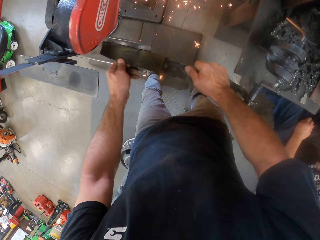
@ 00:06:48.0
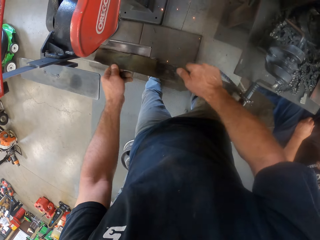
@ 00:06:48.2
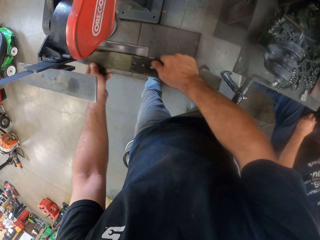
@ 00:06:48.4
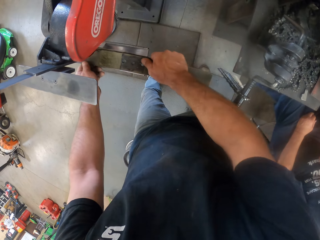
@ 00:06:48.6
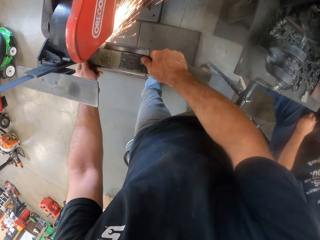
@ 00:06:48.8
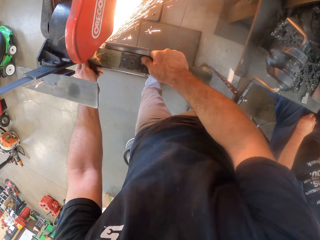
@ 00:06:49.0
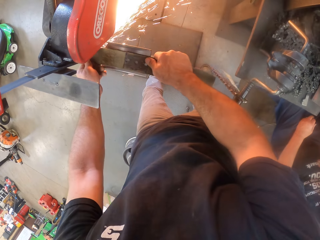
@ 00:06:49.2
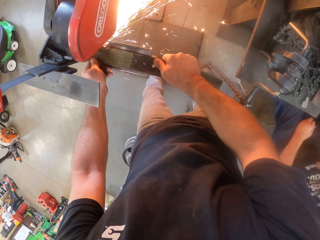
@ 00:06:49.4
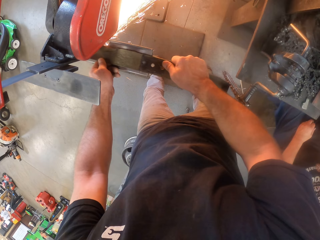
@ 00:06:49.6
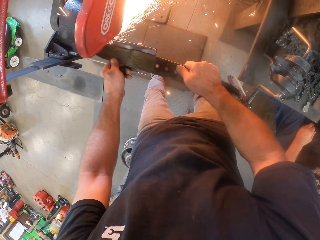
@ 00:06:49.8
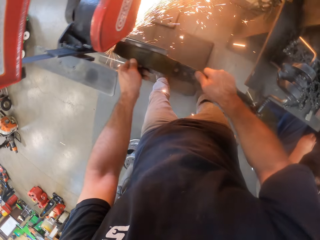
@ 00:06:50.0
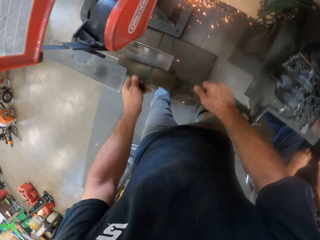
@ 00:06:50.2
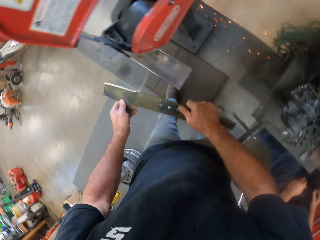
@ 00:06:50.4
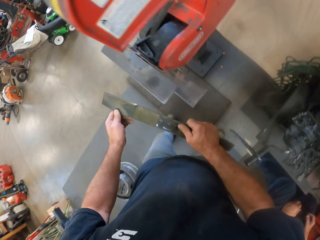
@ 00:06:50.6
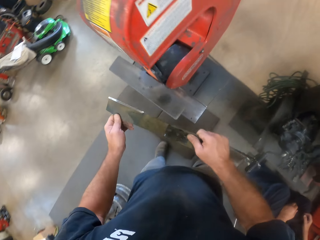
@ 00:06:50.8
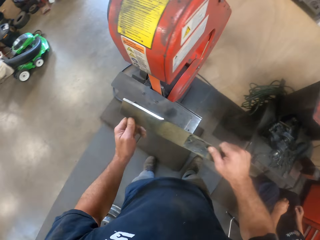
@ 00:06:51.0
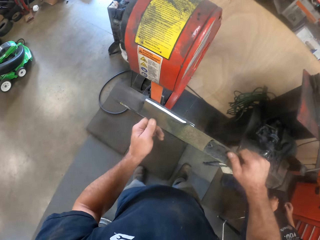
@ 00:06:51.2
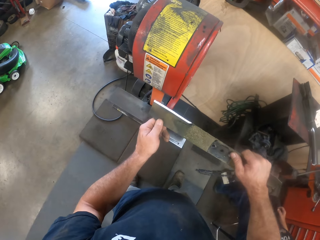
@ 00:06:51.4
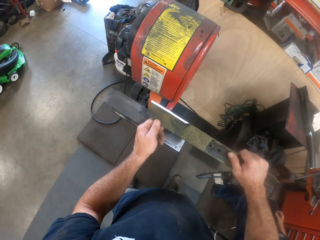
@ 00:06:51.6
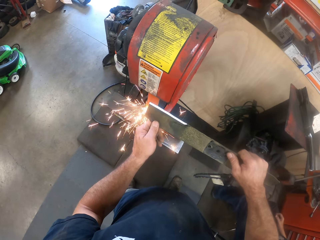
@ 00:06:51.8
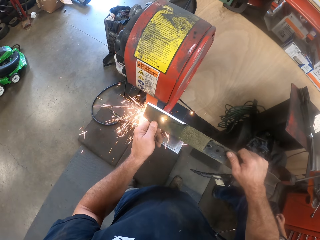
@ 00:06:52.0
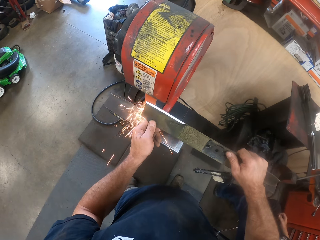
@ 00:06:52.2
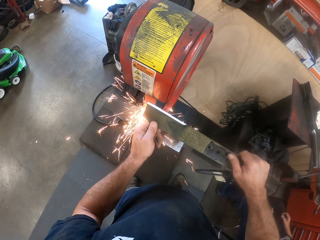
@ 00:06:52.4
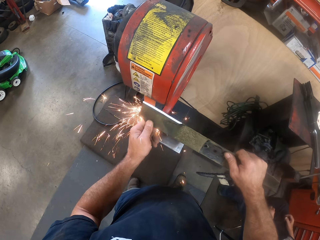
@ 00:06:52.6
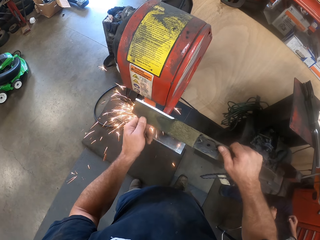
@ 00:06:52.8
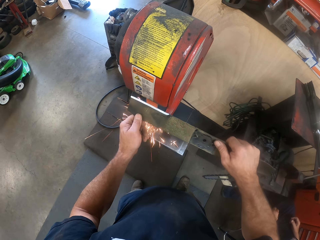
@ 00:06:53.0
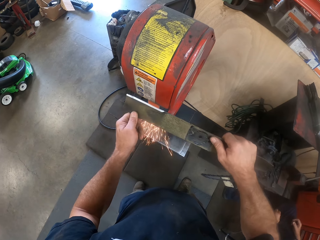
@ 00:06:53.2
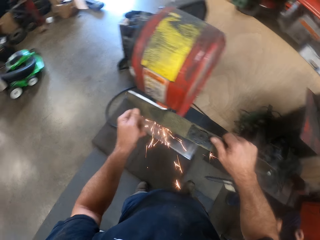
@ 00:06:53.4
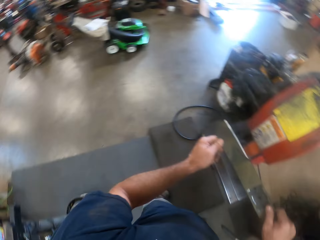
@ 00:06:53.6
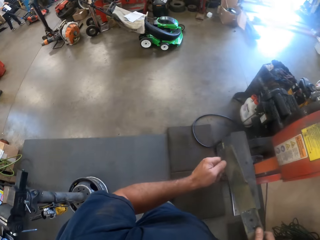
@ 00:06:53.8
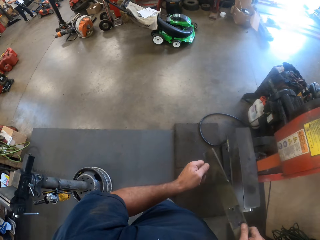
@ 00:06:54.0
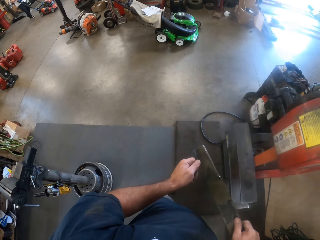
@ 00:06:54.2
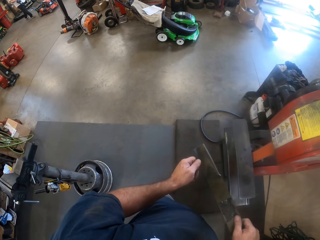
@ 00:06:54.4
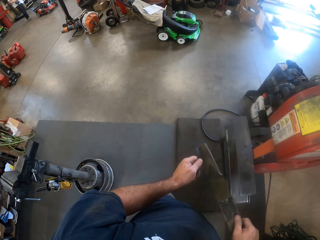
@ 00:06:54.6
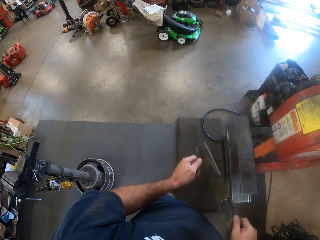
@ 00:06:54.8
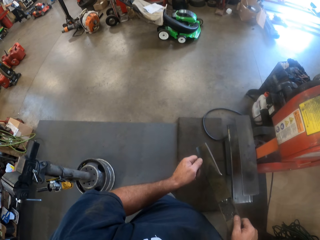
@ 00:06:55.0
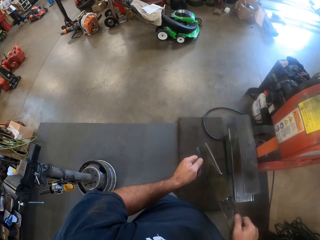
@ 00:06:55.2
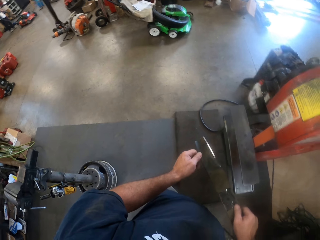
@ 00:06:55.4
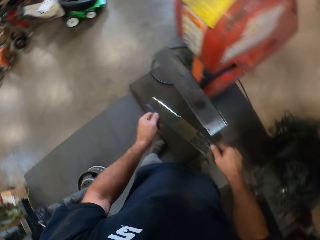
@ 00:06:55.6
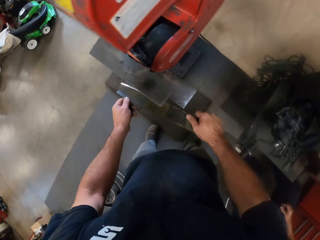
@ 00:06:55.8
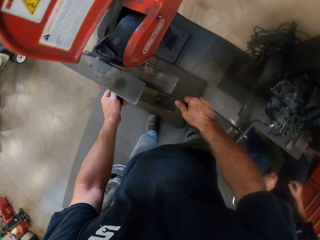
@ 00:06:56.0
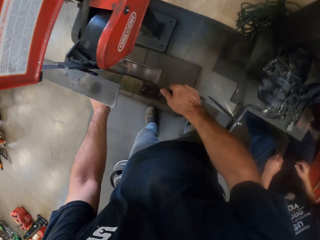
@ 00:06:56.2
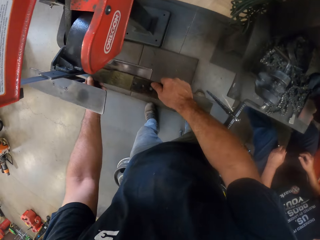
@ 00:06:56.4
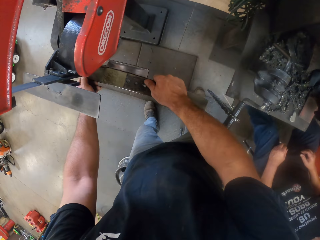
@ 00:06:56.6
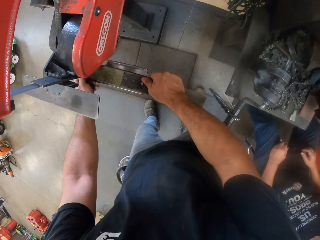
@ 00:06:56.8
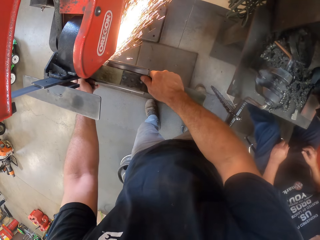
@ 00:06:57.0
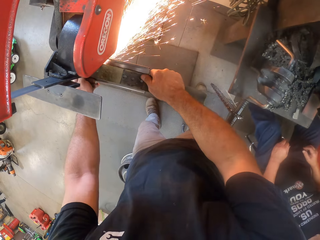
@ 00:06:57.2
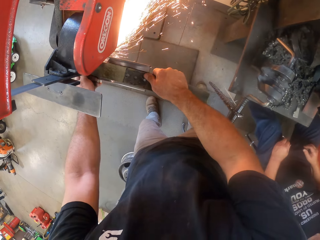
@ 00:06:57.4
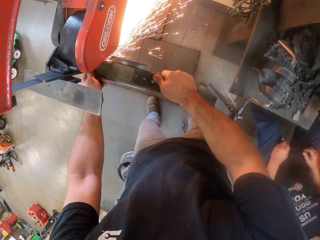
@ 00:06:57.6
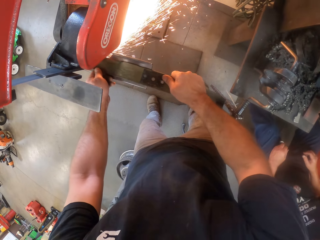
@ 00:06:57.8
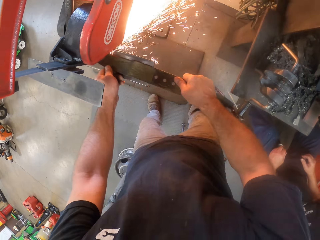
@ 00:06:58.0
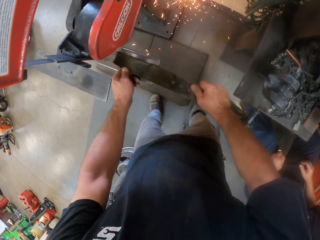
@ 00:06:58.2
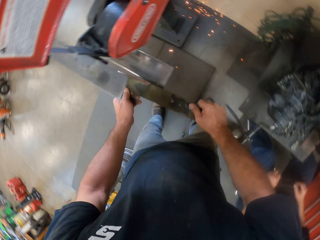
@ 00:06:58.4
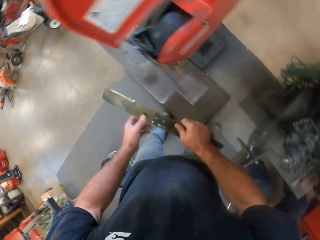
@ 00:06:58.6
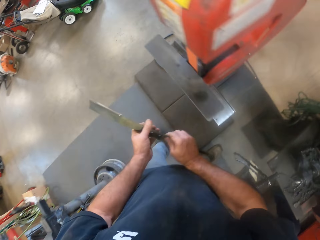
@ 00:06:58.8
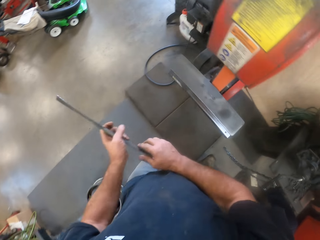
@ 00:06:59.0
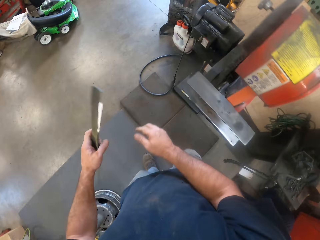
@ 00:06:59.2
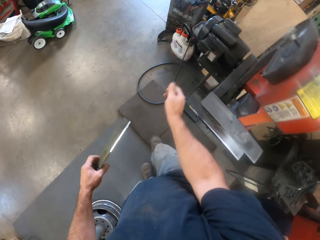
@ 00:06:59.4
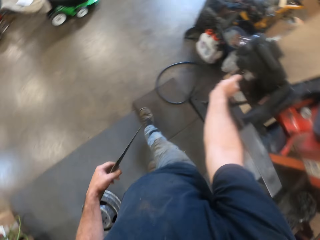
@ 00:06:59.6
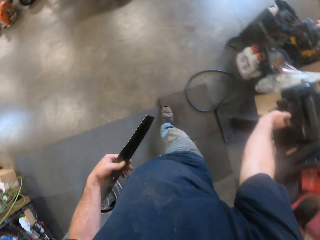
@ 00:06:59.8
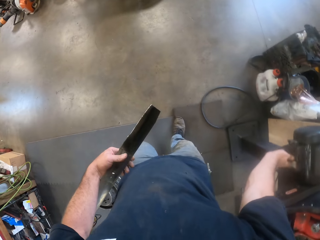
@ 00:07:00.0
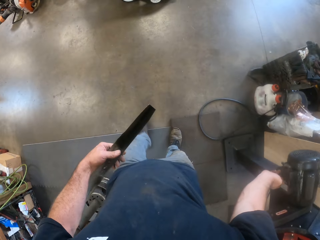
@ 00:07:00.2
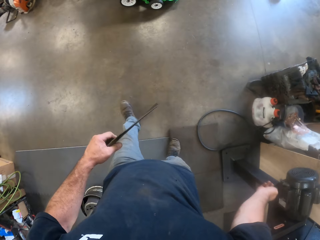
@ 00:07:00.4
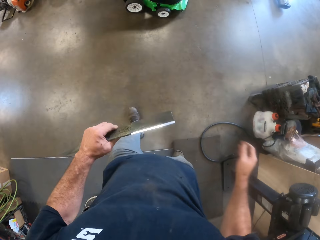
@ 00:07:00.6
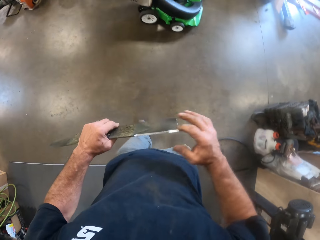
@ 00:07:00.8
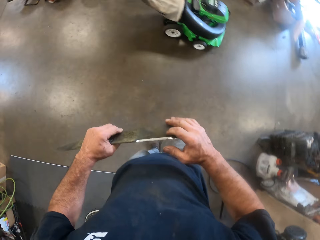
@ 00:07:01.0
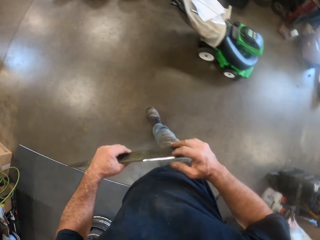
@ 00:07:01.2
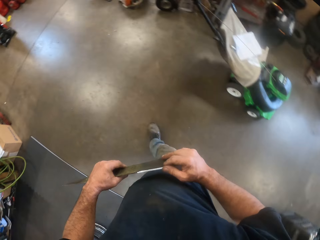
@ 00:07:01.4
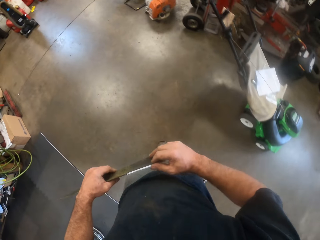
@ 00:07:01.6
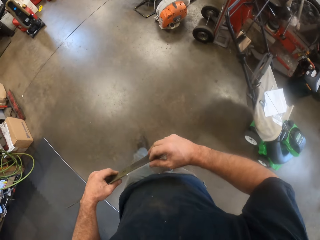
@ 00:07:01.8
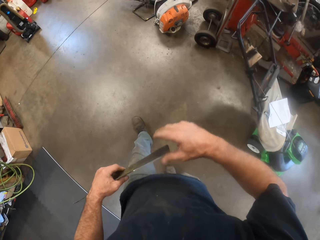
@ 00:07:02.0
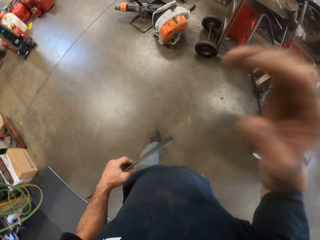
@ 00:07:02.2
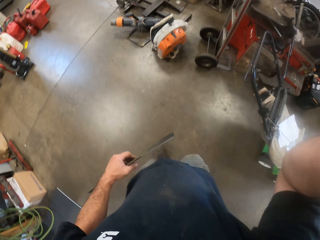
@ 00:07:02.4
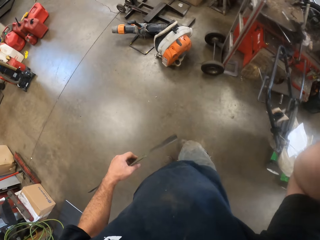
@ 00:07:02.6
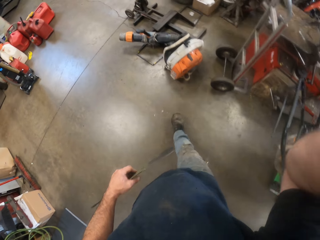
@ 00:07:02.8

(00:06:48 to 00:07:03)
The camera wearer removes the lawnmower blade or metal plate from the table grinder or grinding machine. He grinds the lawnmower blade with the table grinder. He removes the lawnmower blade from the table grinder. He feels the metal plate edges with the left hand. He grinds the lawnmower blade with the table grinder. He removes the lawnmower blade from the table grinder. He looks around the workshop. He grinds the lawnmower blade with the table grinder. He removes the lawnmower blade from the table grinder. He passes the metal plate from the left to the right hand. He presses the table grinder button with his right hand. He switches off the grinding machine. He walks around the workshop. He feels the metal plate edges with the right hand. He touches his face with his right hand. He adjusts the camera.
